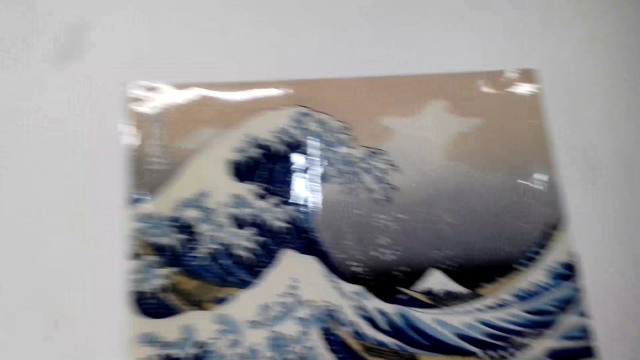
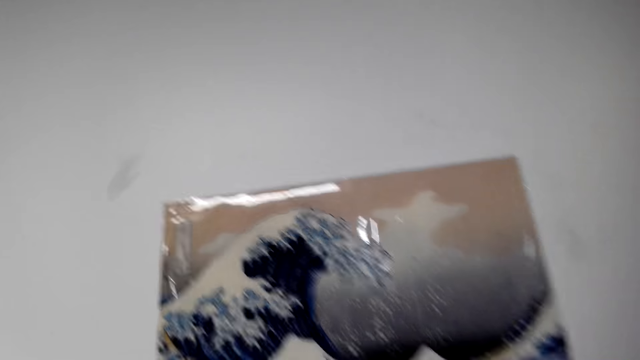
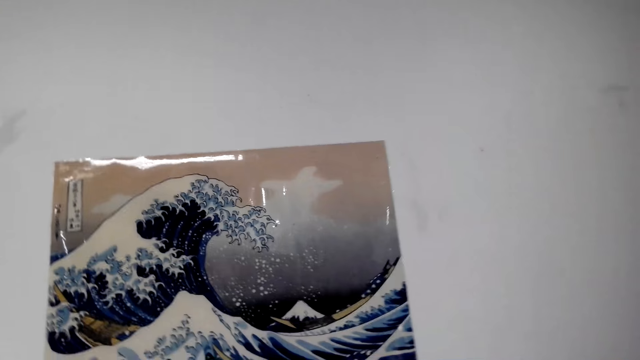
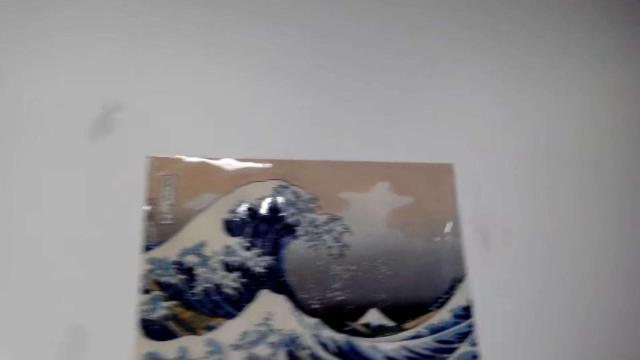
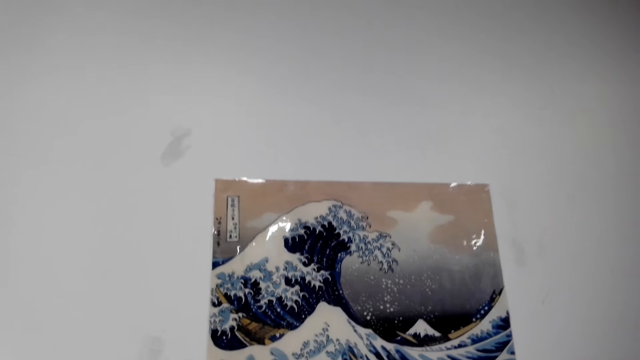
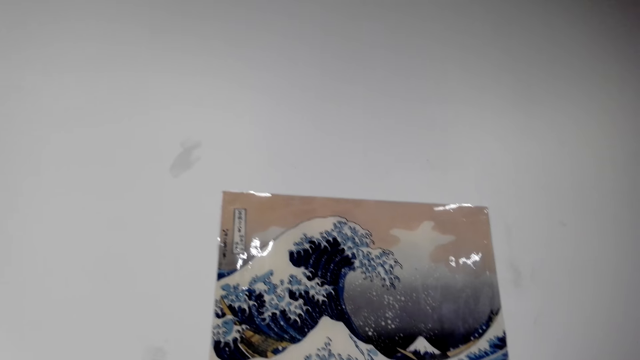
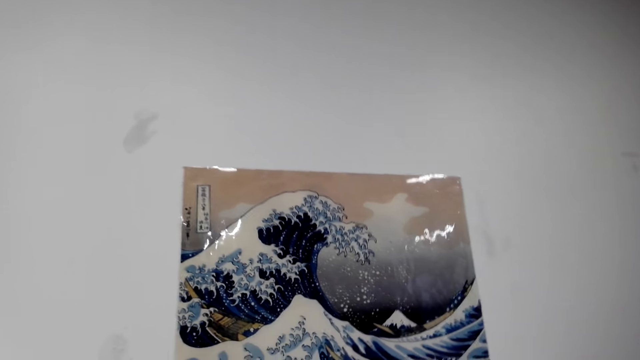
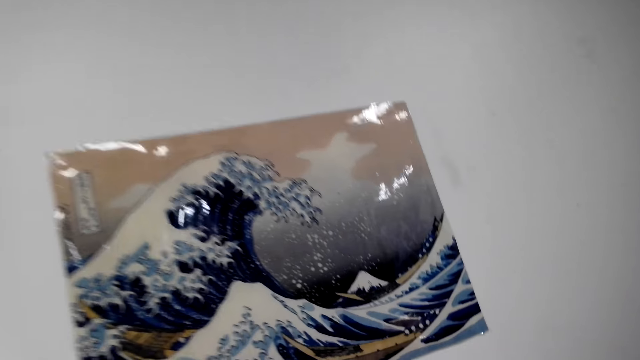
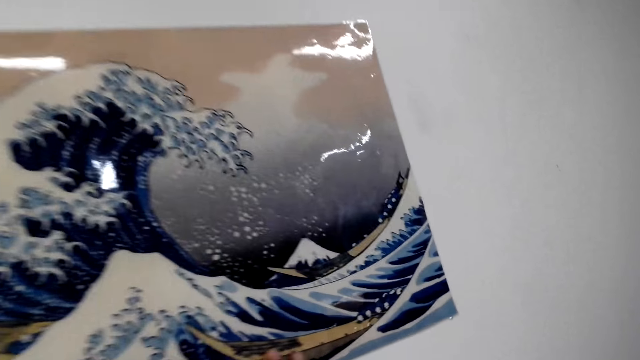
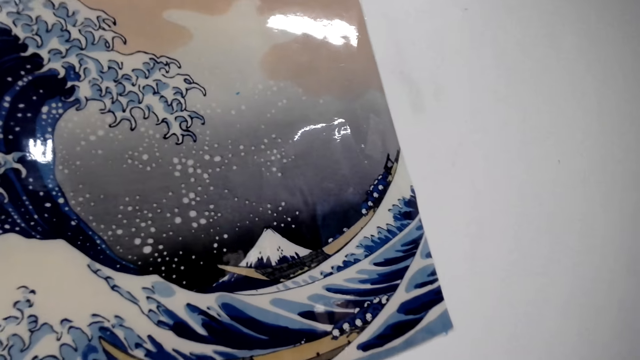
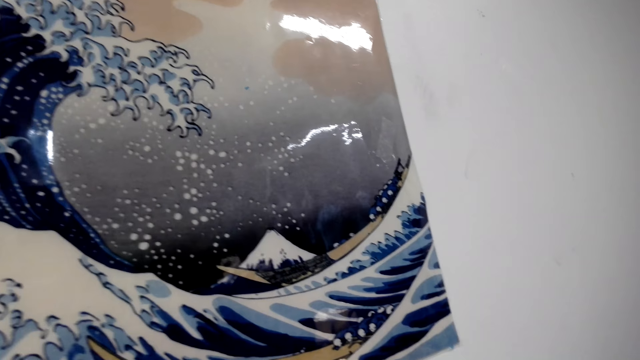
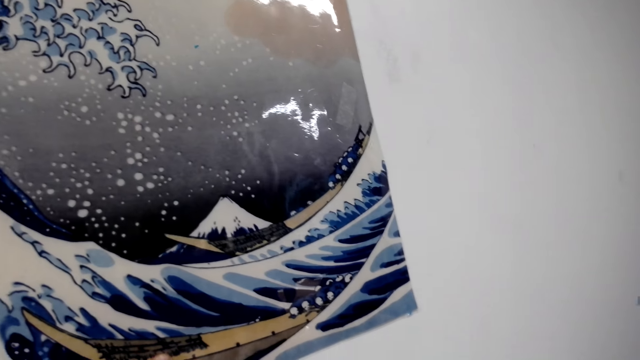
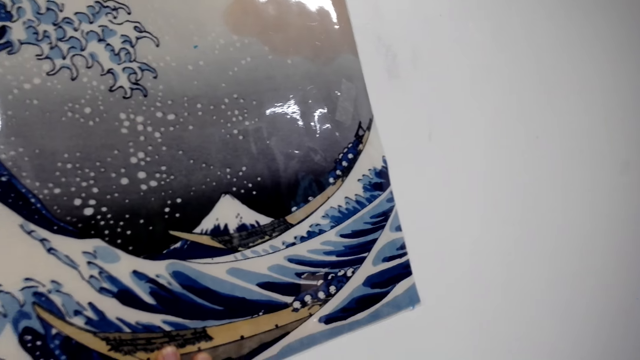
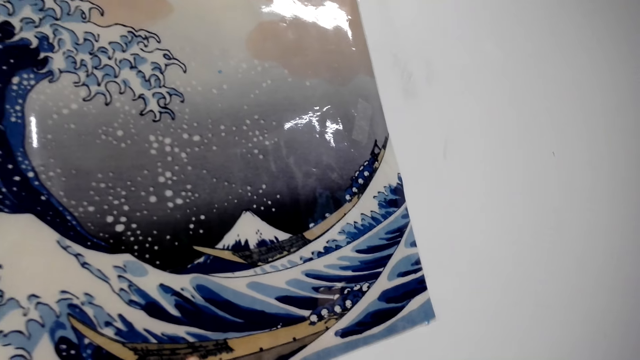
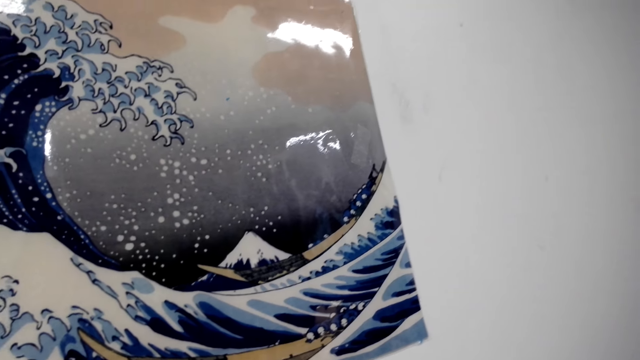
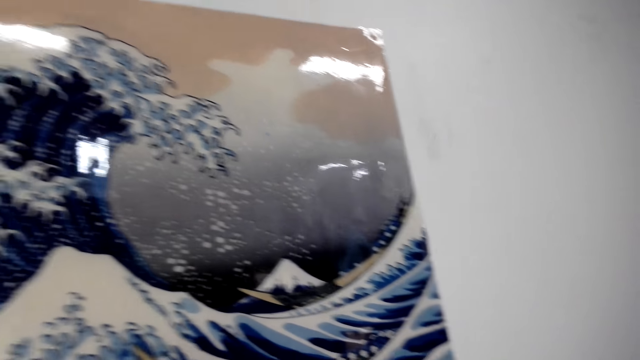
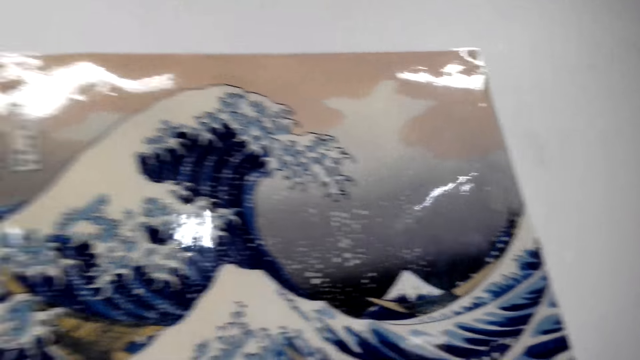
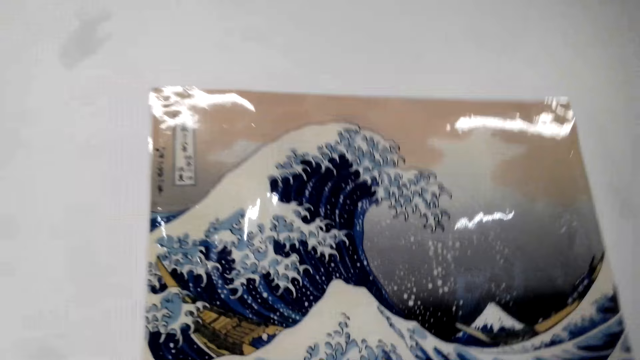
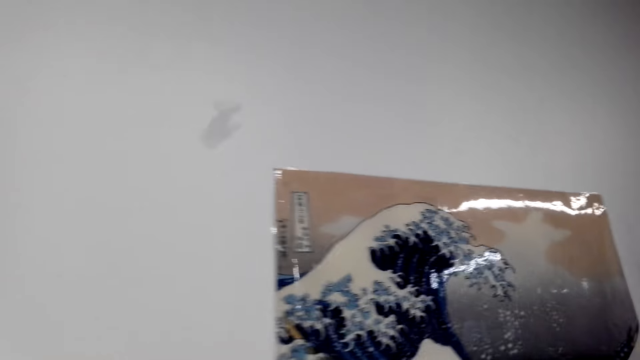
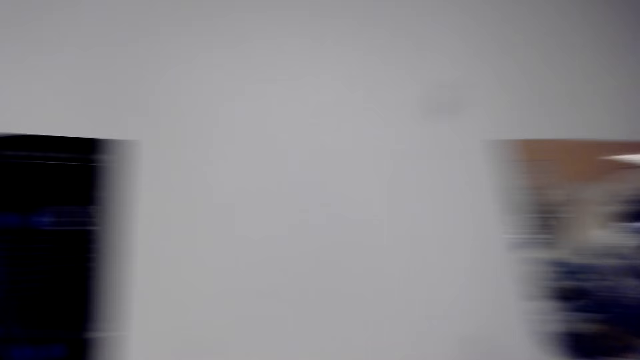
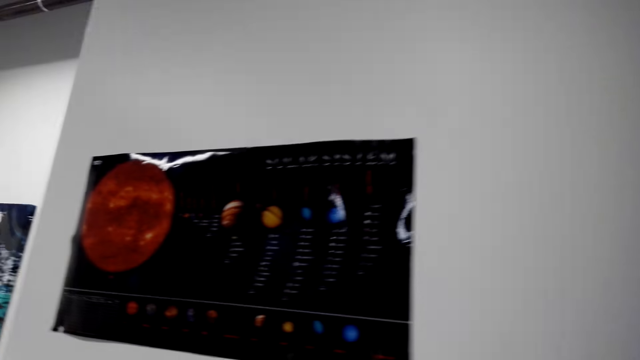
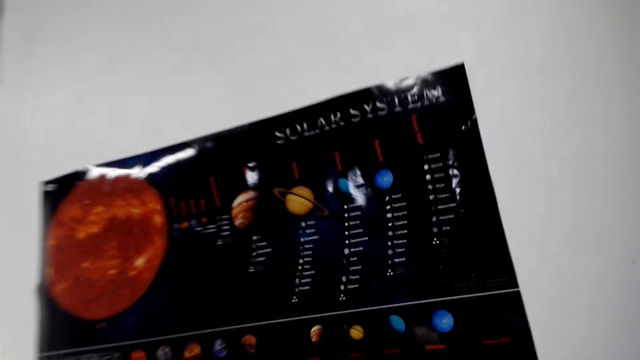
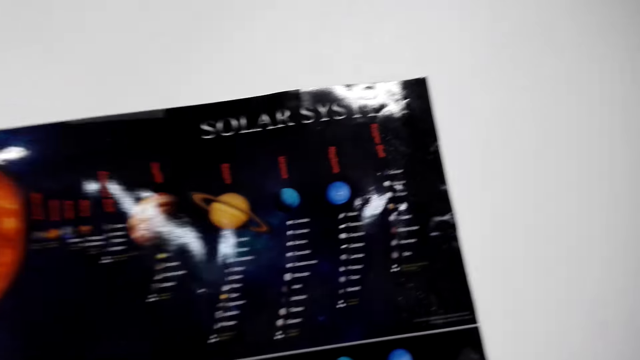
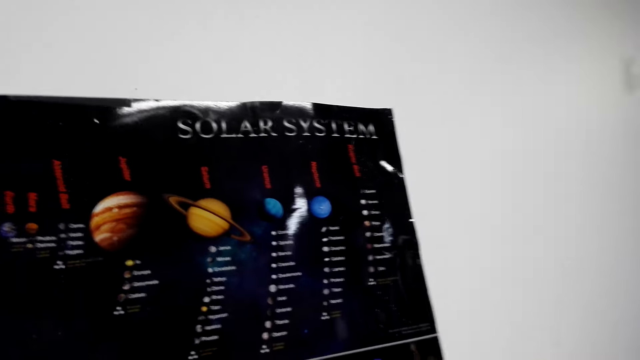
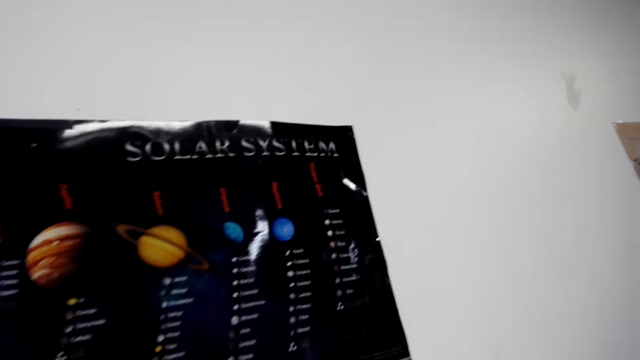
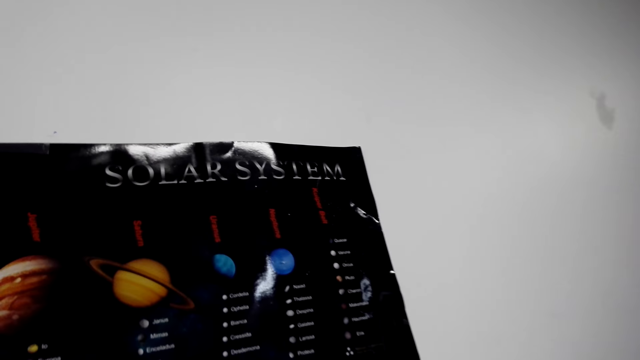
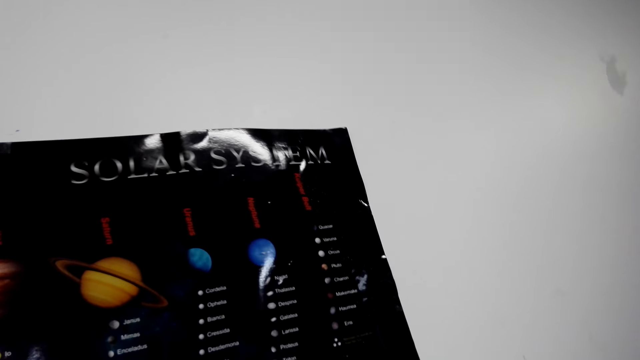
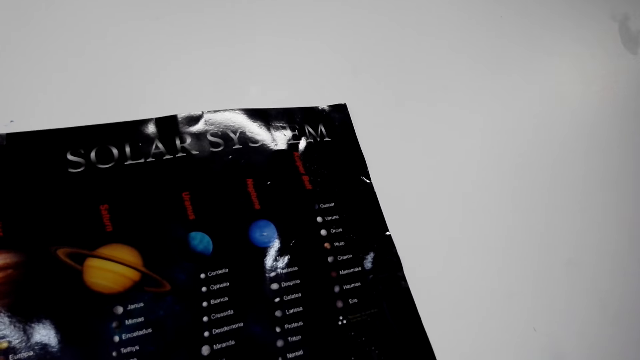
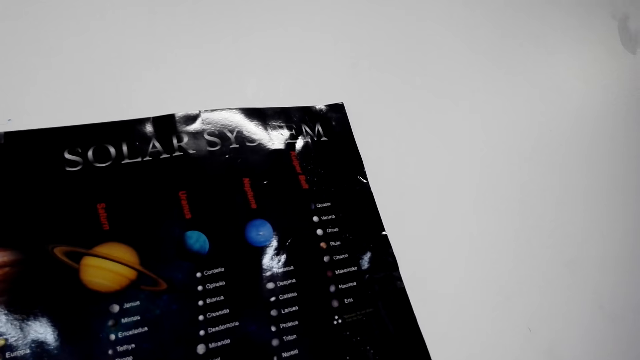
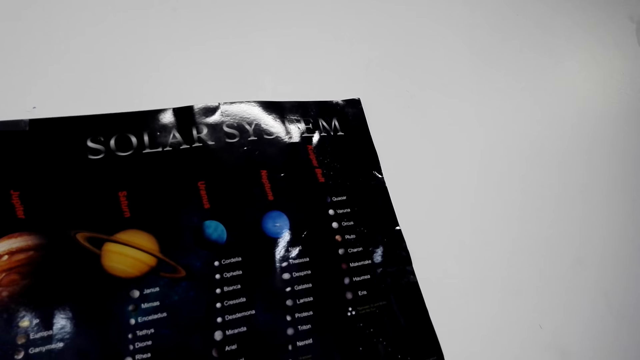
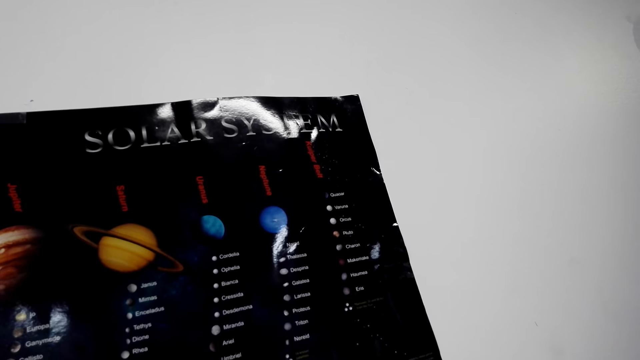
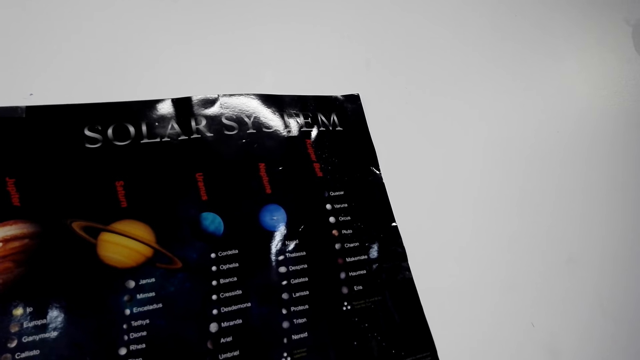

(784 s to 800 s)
The camera wearer stares at a photo on a wall. They walk around. They stare at a paper on the wall.

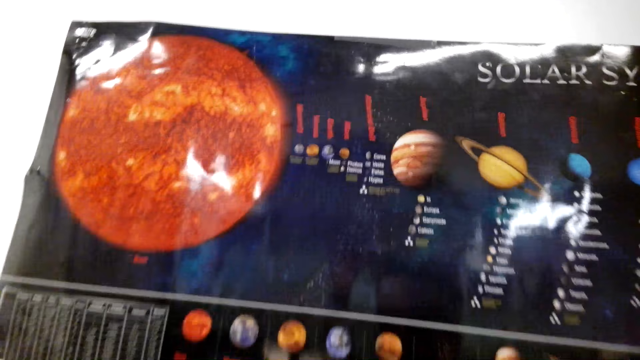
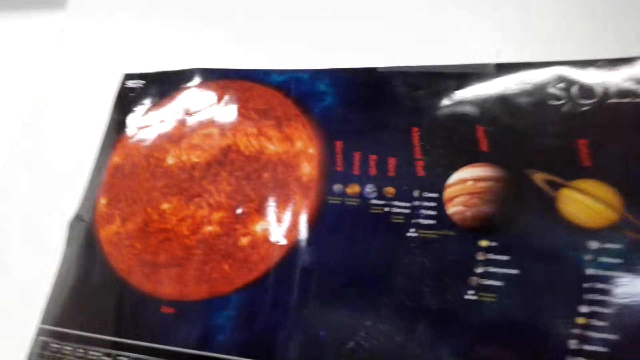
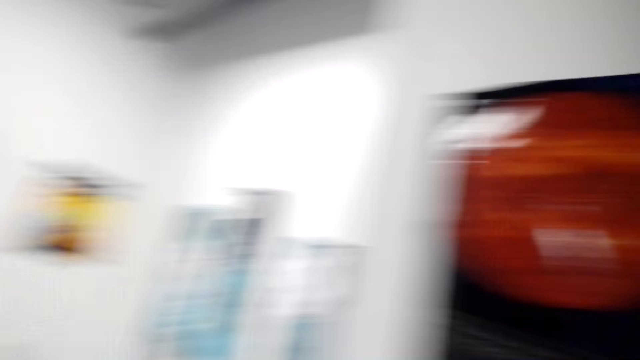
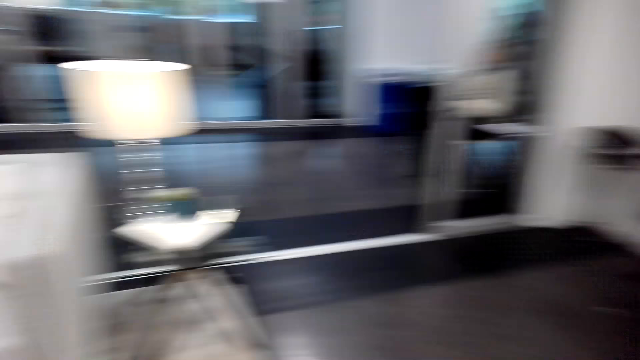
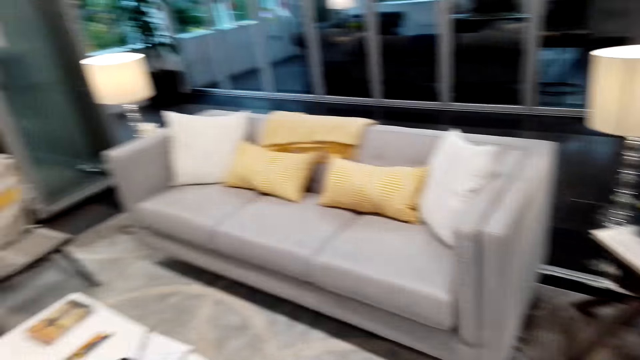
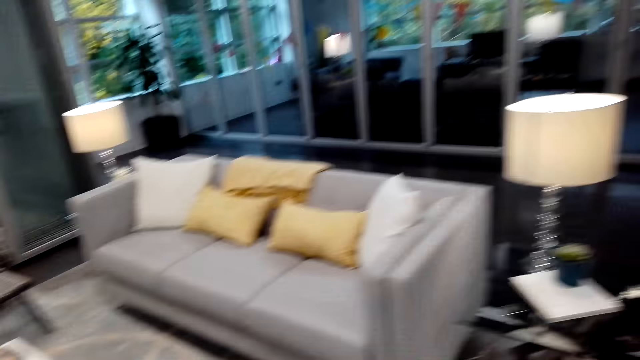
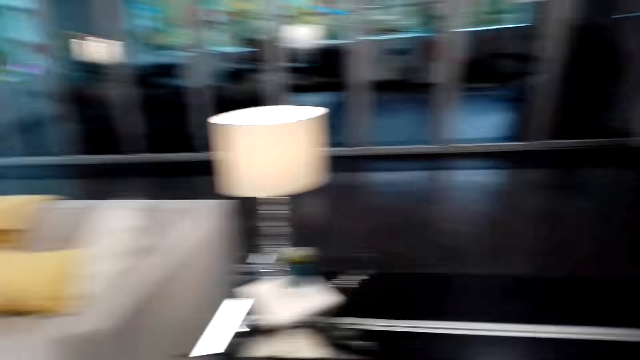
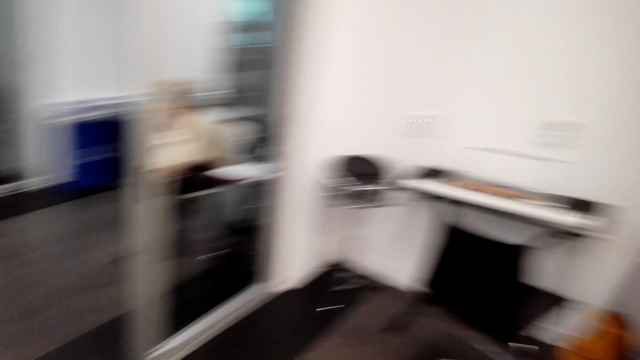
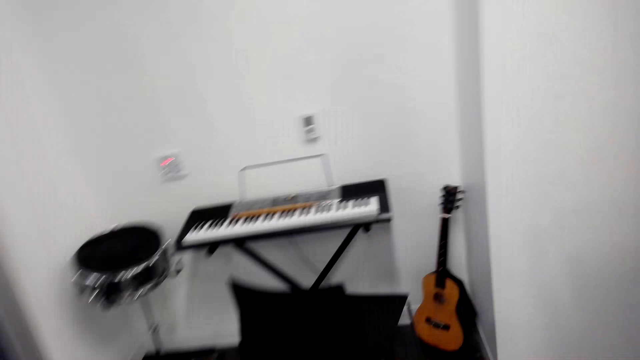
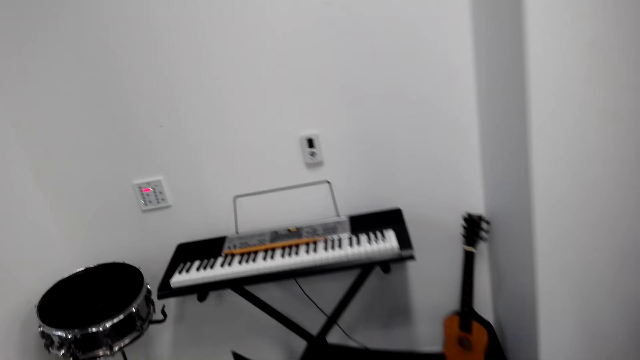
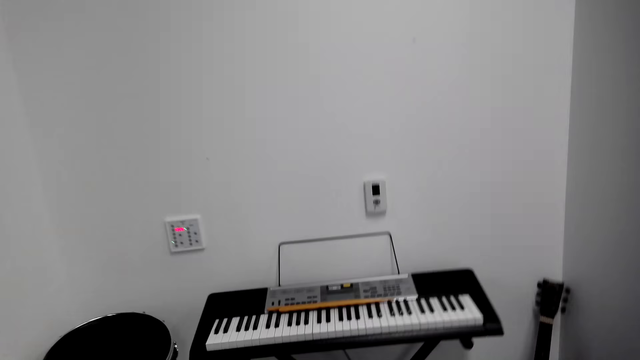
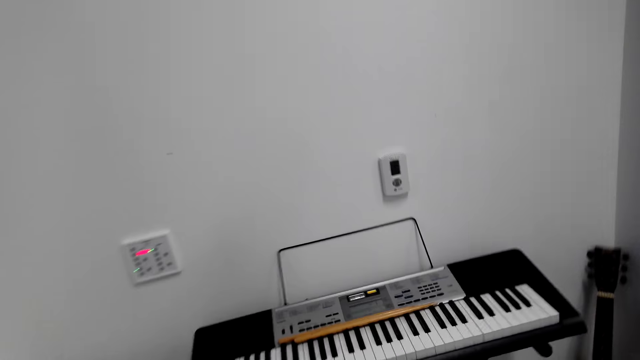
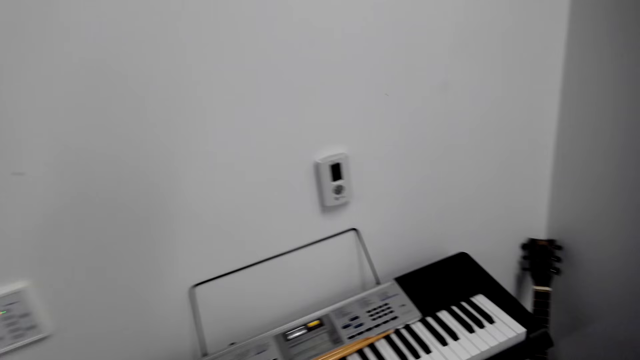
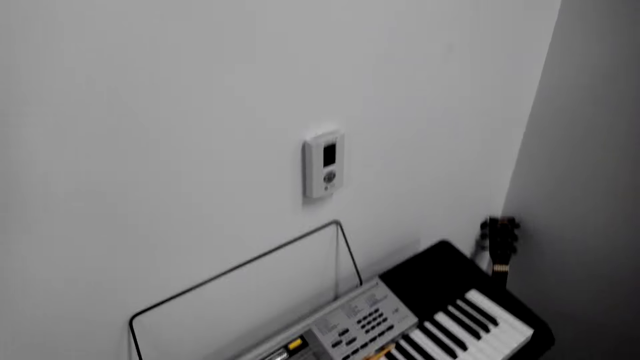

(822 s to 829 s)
The camera wearer walks around.
